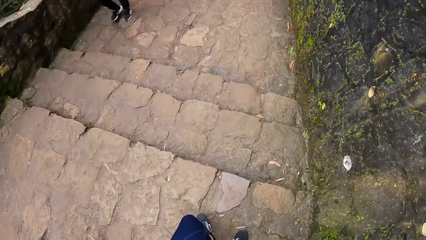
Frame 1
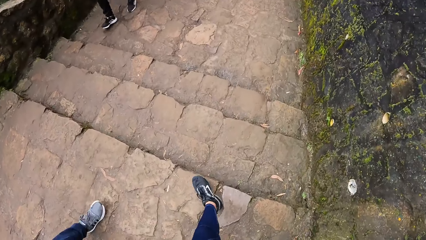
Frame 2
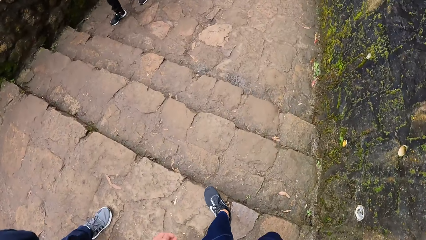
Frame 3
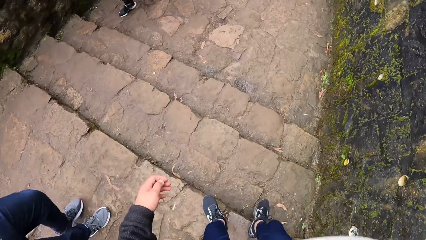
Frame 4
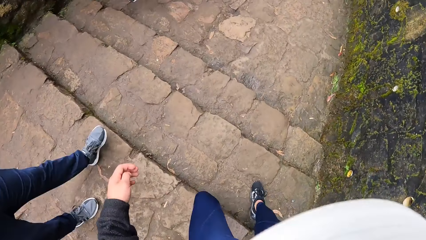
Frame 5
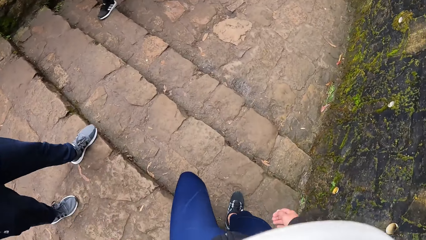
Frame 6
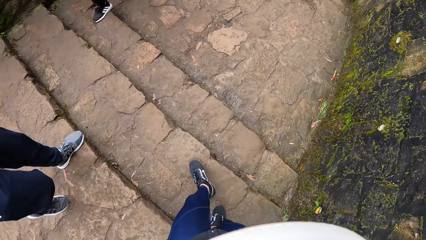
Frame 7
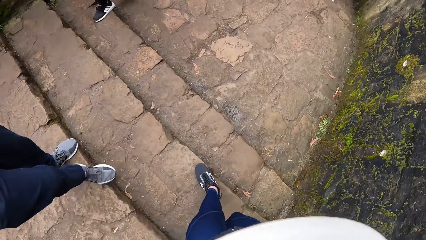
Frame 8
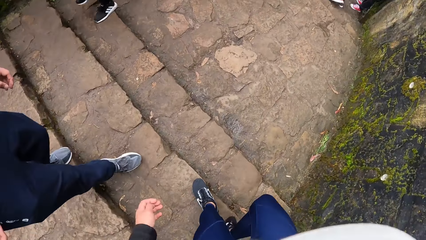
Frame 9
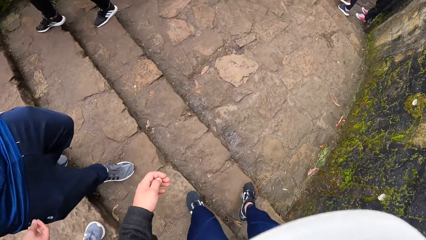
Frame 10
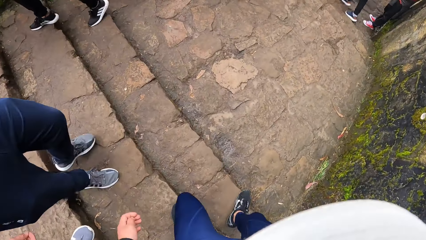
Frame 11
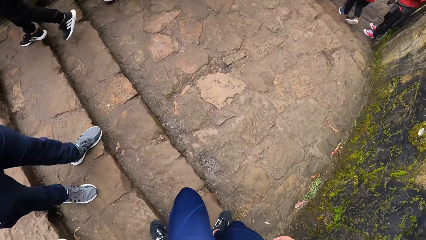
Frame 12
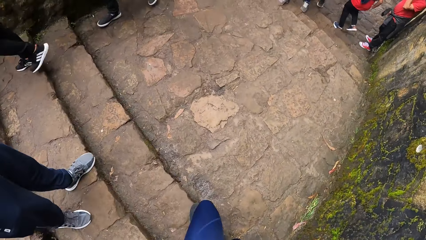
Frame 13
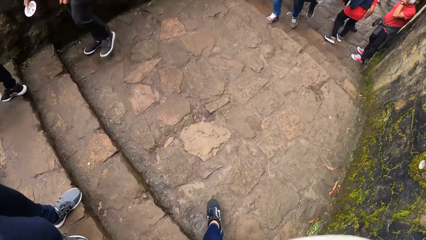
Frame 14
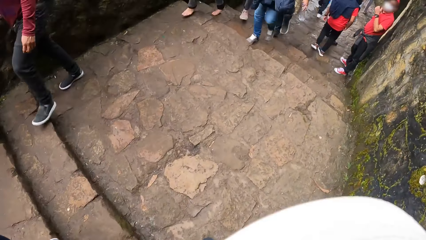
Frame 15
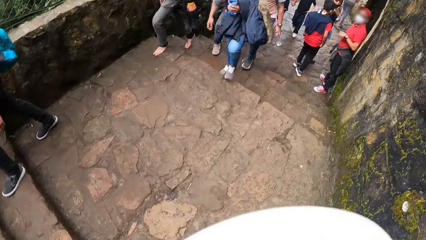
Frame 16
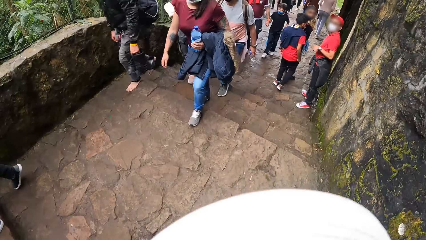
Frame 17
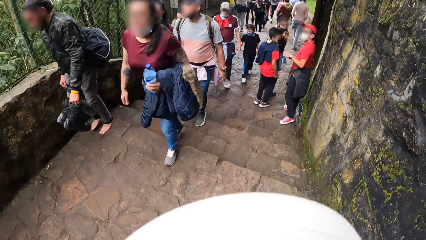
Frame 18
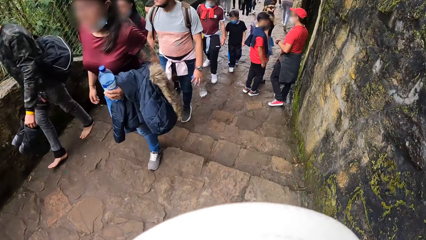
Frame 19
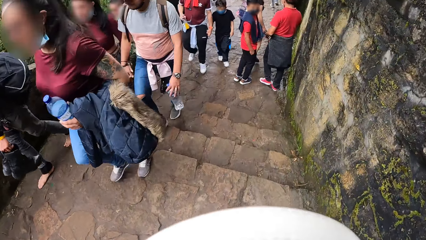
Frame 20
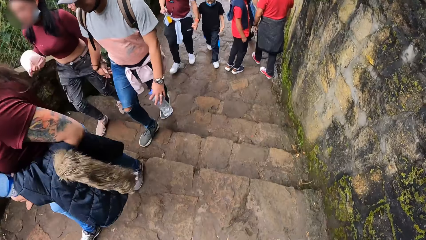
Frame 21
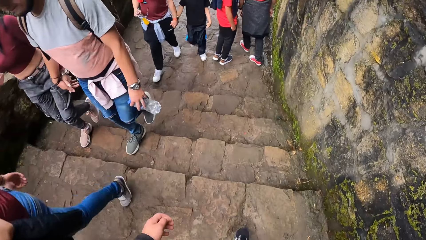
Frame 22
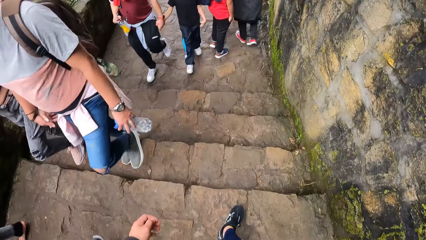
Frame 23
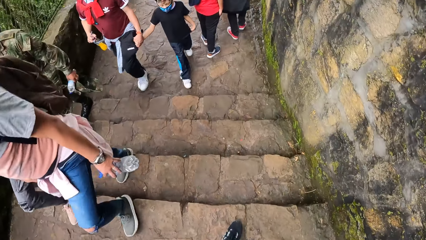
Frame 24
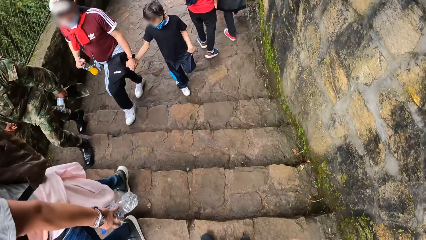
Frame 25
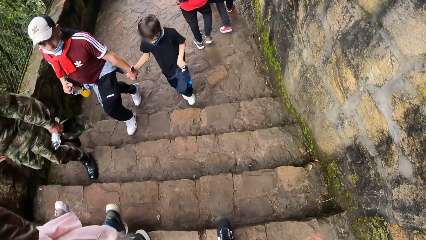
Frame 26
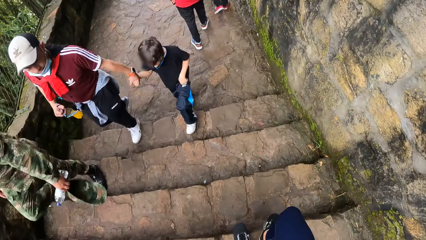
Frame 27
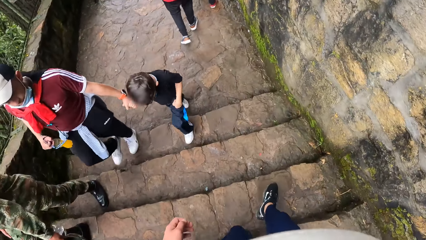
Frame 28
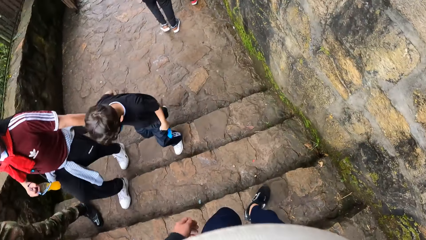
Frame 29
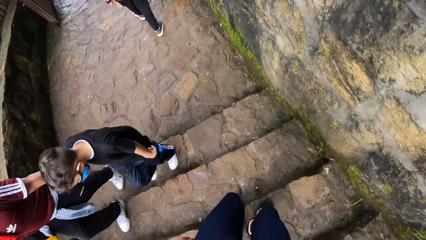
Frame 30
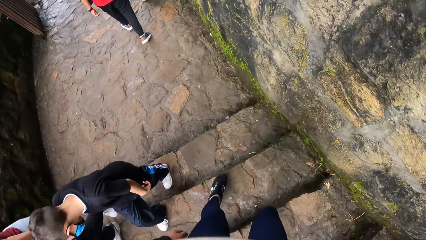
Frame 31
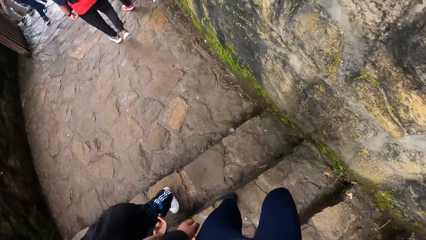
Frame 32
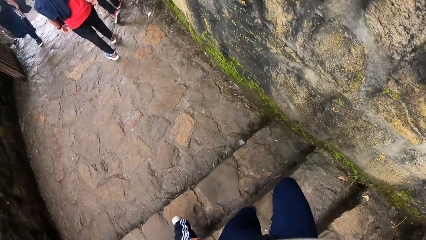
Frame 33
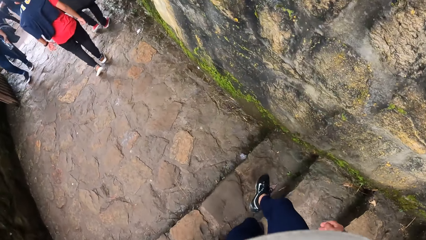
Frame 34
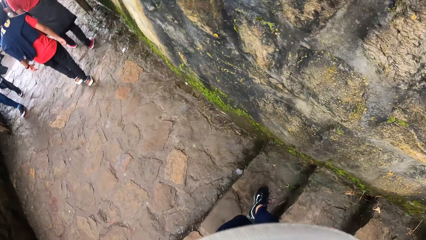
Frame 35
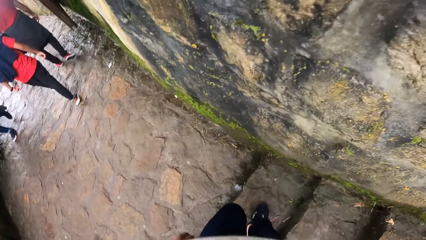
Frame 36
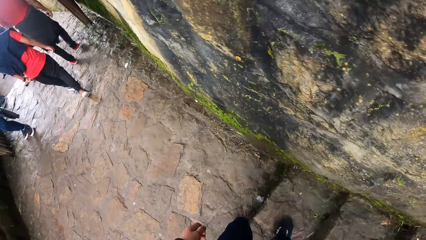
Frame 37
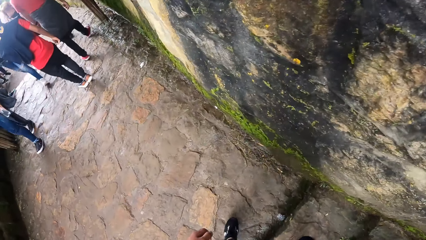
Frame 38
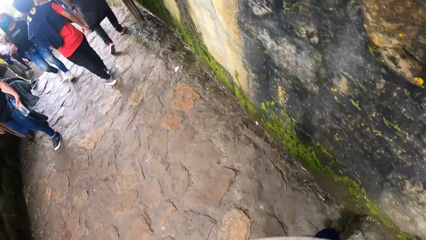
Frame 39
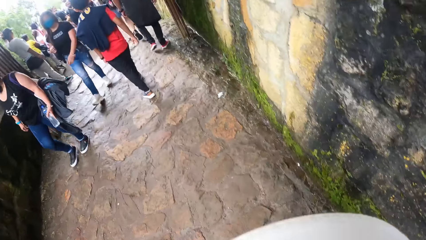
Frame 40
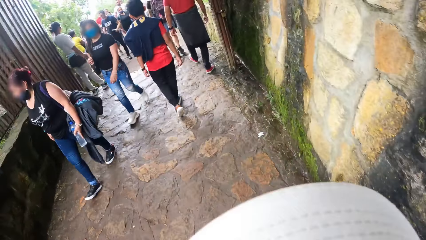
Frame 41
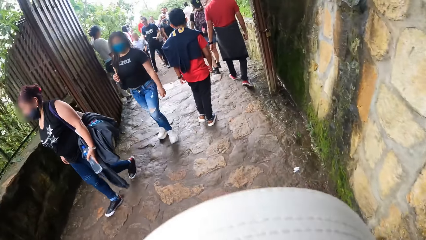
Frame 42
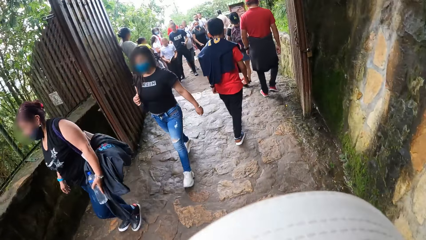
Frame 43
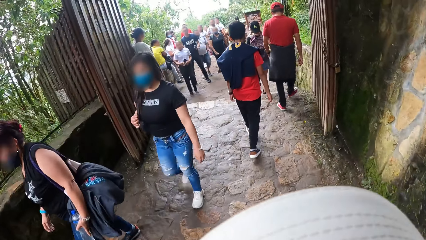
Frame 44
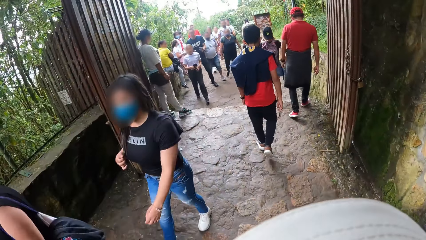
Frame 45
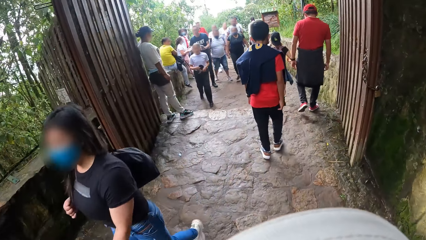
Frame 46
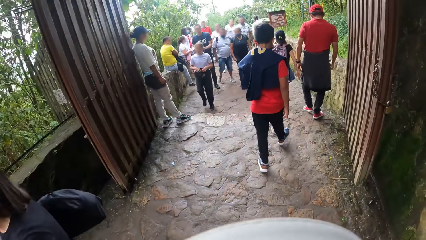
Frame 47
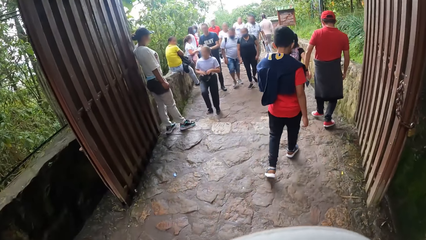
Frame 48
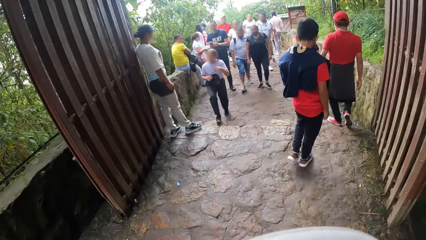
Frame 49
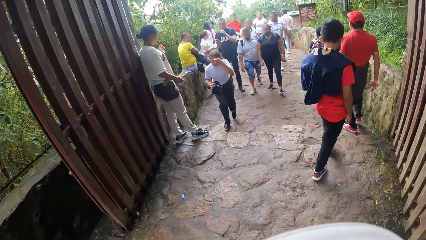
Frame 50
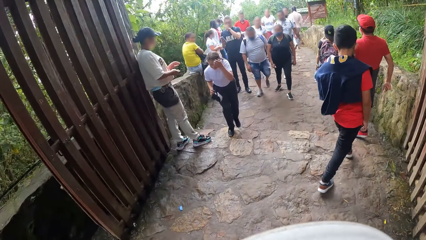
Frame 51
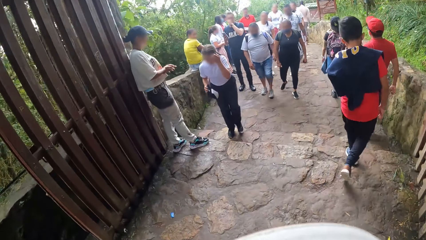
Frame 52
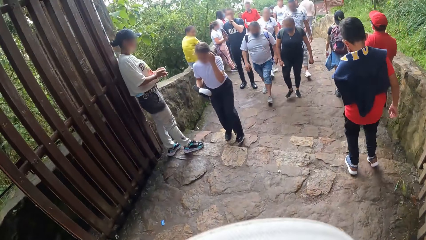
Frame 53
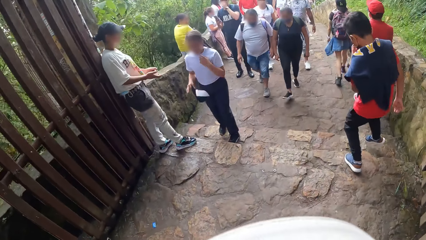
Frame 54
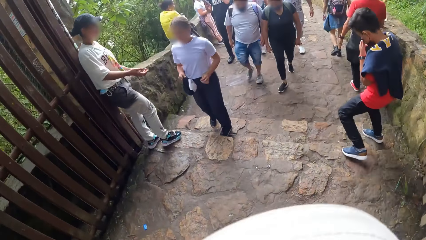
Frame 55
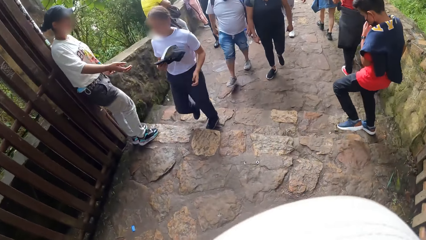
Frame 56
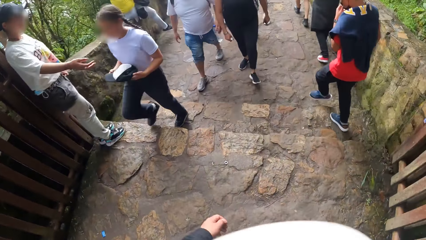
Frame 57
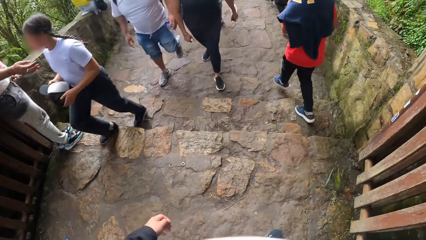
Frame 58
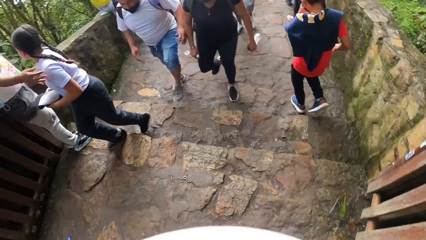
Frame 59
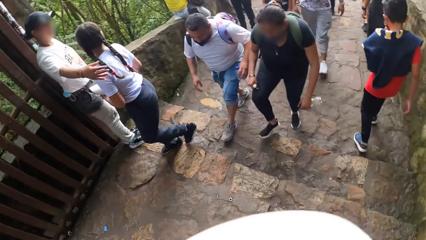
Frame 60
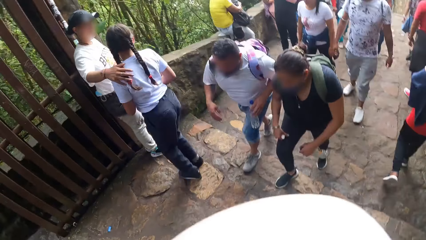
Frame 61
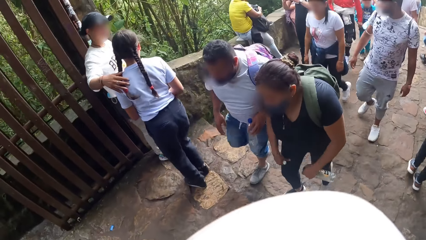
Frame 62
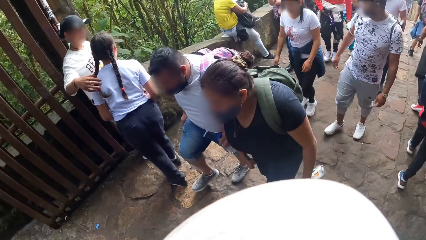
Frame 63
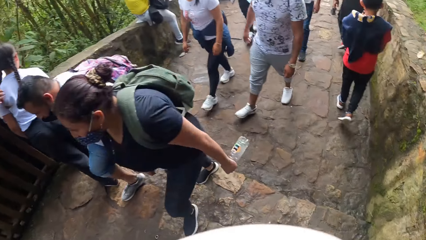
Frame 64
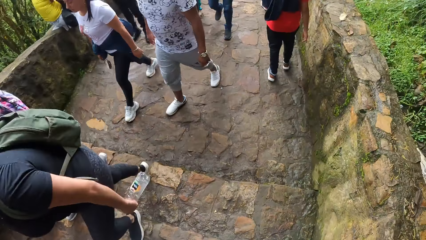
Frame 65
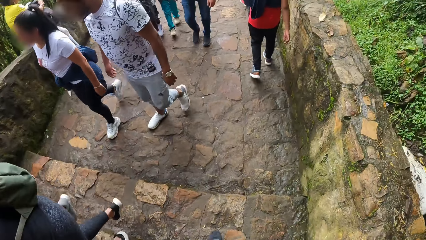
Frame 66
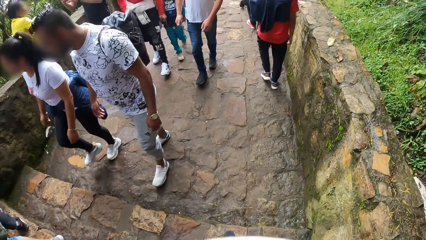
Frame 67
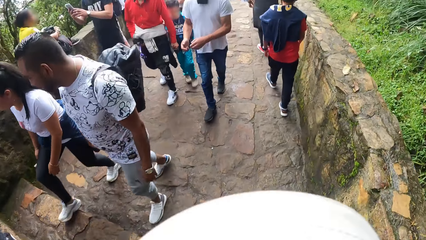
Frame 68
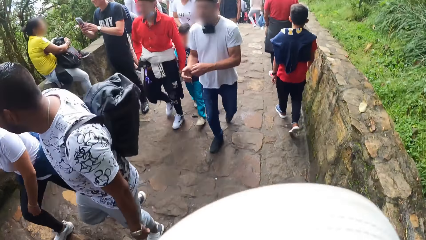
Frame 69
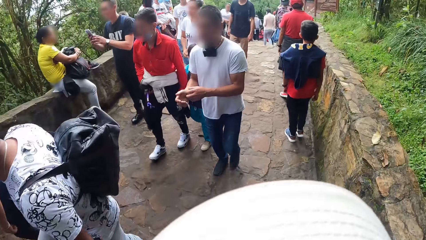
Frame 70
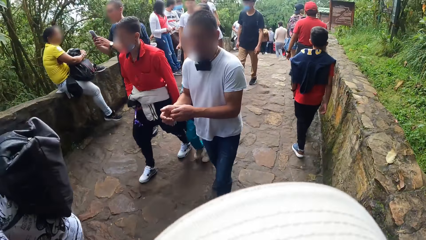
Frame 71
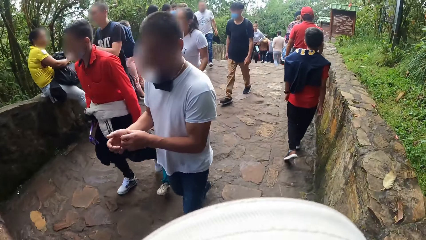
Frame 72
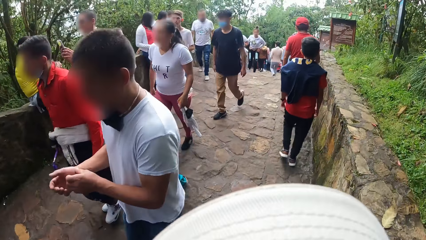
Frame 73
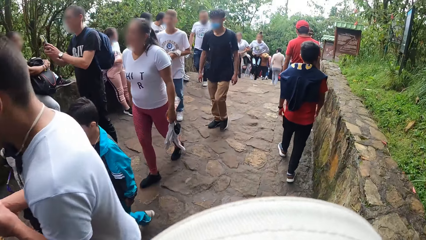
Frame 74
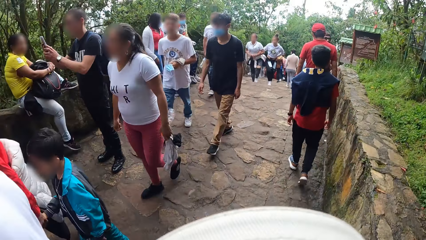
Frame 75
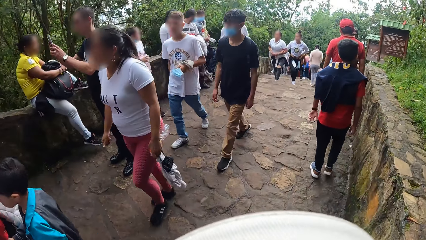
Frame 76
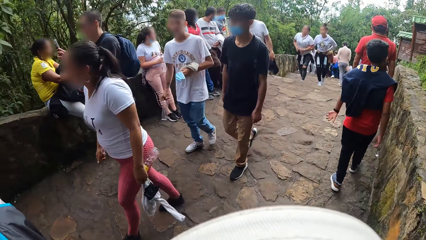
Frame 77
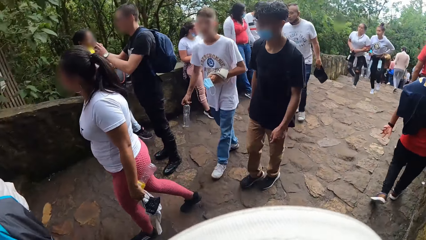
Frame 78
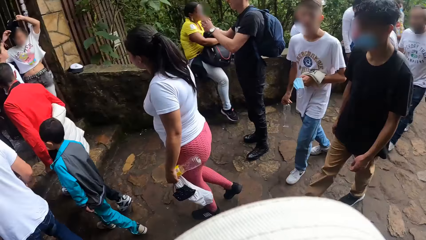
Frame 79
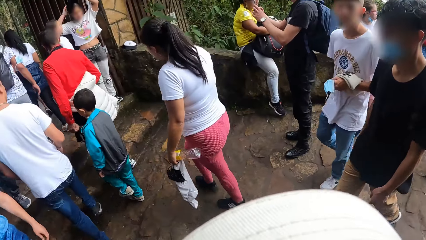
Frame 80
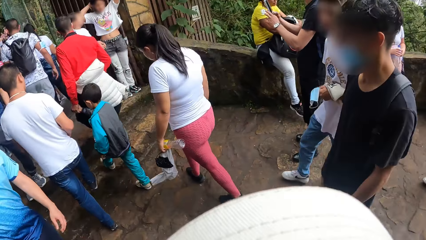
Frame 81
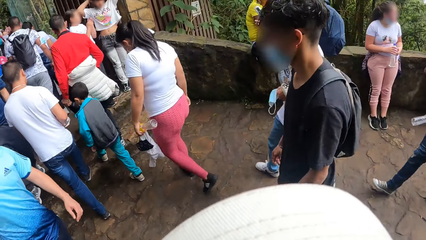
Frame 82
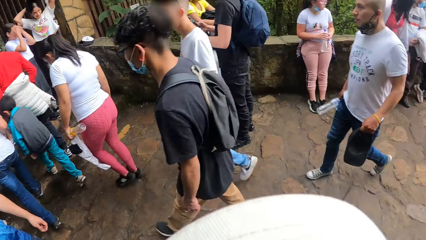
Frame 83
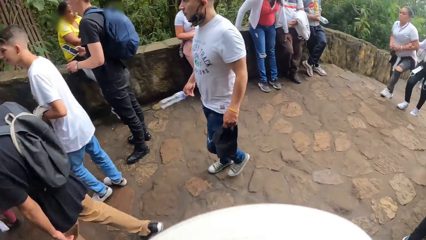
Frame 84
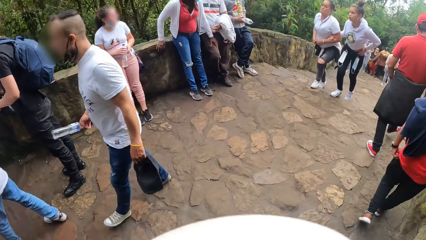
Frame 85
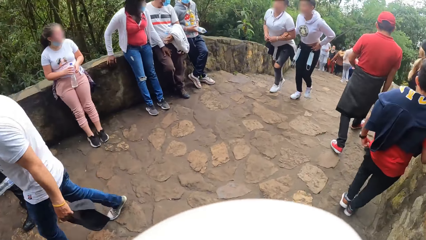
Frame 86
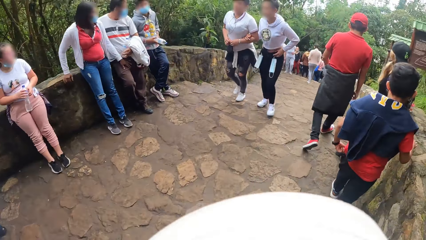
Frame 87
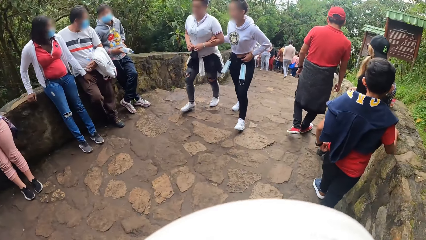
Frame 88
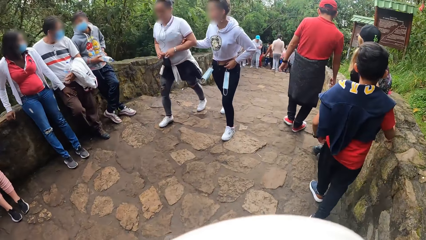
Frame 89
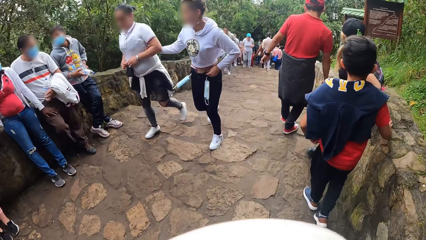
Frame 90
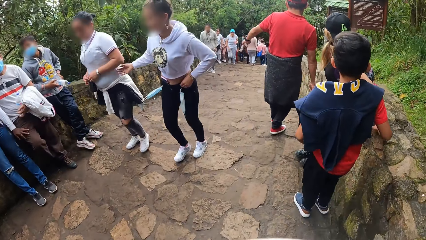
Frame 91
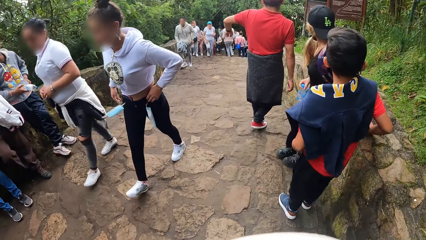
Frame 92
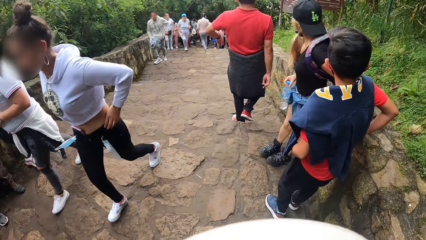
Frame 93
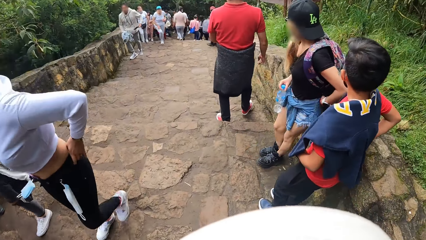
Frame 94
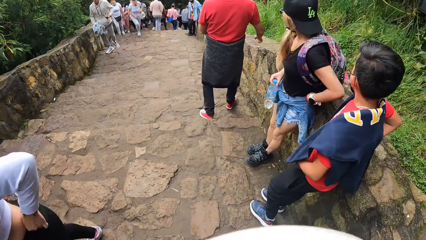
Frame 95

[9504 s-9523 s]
The camera wearer swings the left hand and walks. They swing the left hand, swing the right hand and walk down stairs. They swing the left hand and walk. They swing the left hand and walk down stairs. They swing the left hand and walk. They swing the left hand and walk. They look aside and walk.
